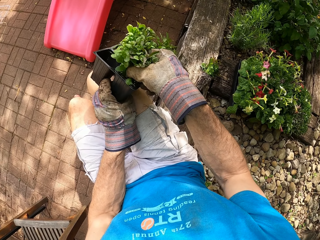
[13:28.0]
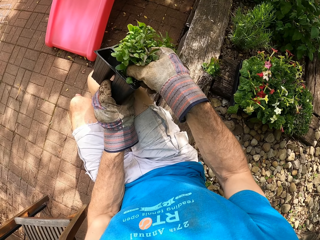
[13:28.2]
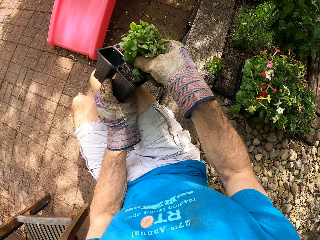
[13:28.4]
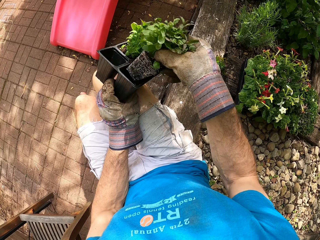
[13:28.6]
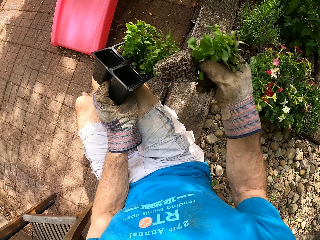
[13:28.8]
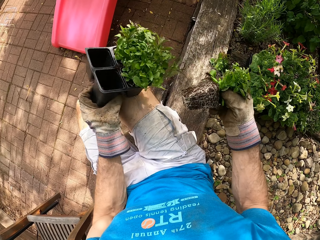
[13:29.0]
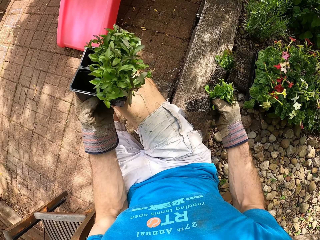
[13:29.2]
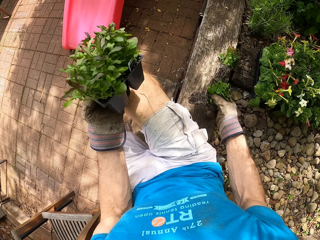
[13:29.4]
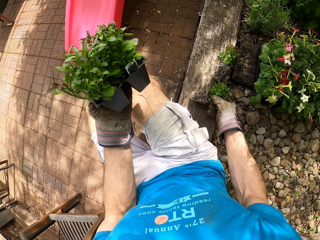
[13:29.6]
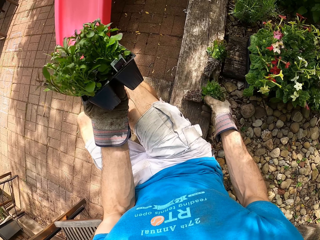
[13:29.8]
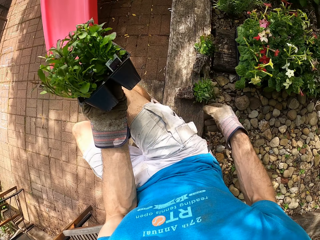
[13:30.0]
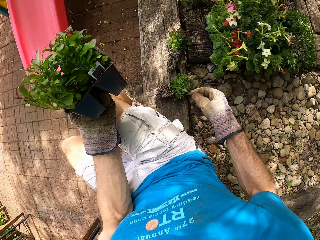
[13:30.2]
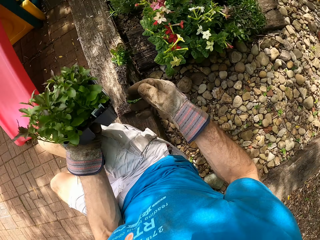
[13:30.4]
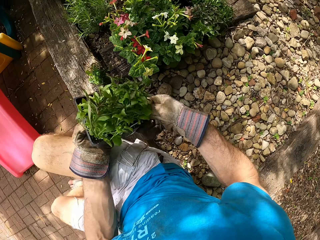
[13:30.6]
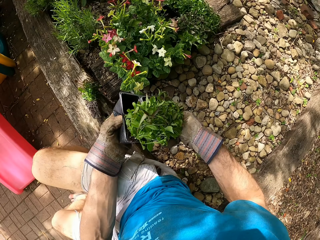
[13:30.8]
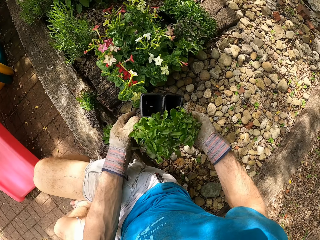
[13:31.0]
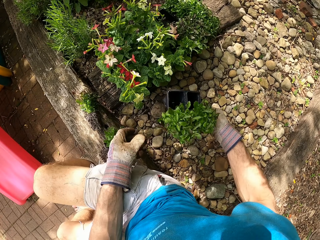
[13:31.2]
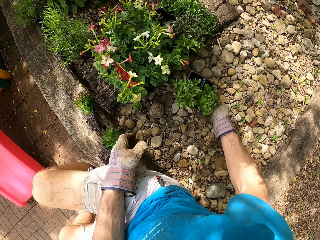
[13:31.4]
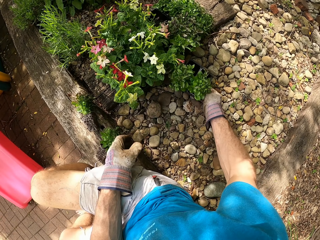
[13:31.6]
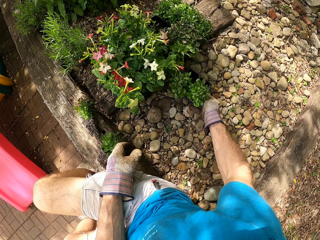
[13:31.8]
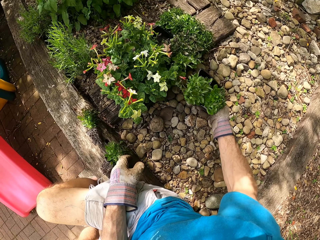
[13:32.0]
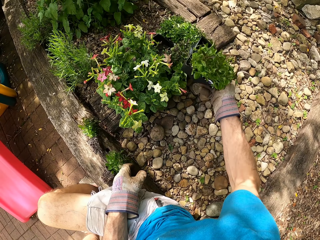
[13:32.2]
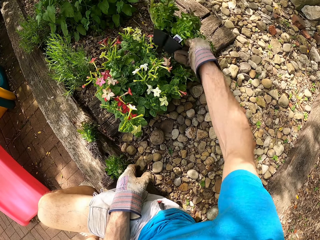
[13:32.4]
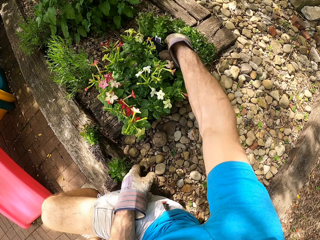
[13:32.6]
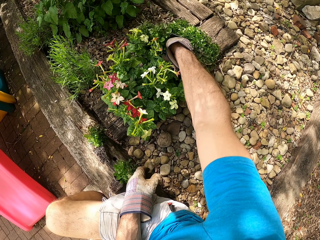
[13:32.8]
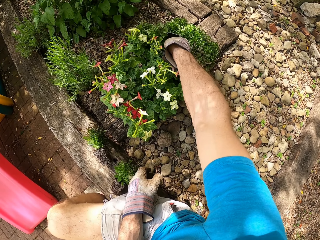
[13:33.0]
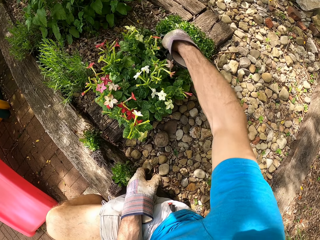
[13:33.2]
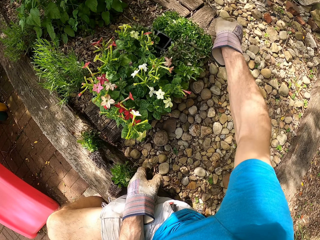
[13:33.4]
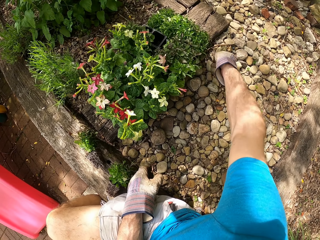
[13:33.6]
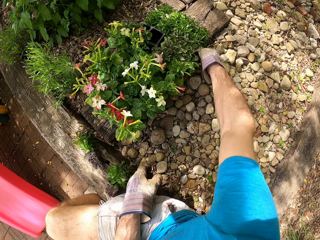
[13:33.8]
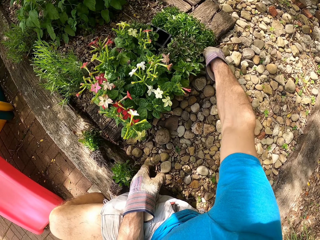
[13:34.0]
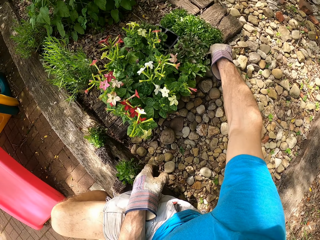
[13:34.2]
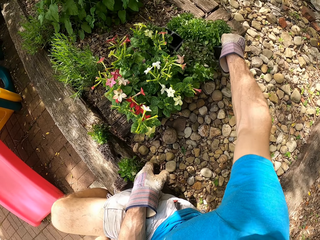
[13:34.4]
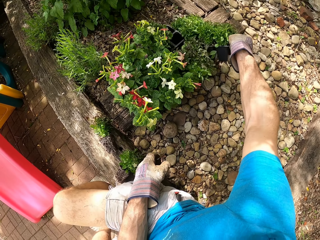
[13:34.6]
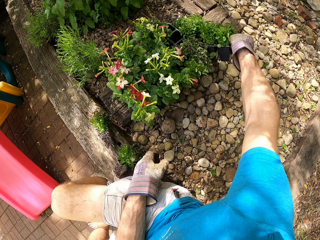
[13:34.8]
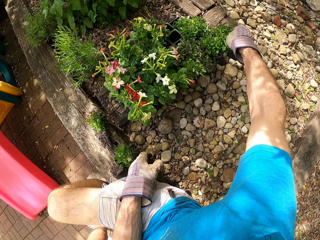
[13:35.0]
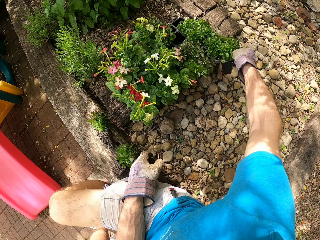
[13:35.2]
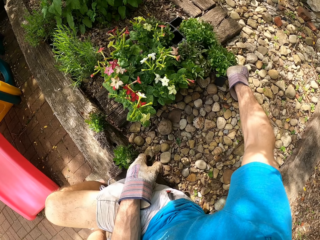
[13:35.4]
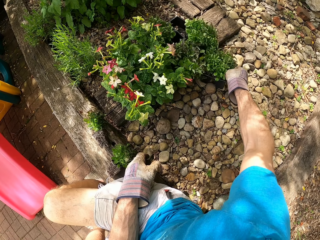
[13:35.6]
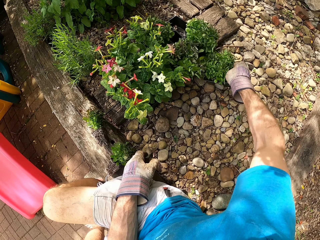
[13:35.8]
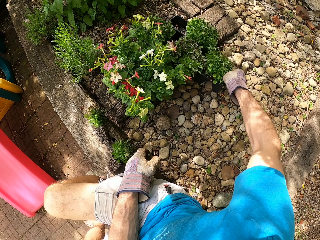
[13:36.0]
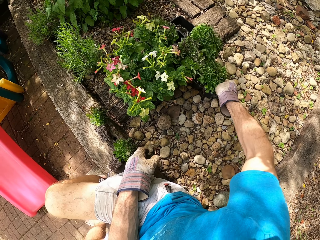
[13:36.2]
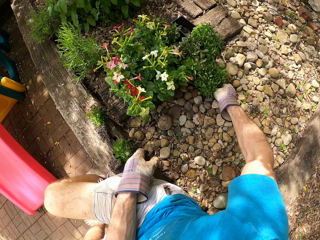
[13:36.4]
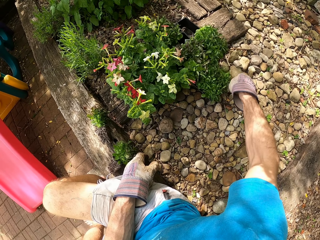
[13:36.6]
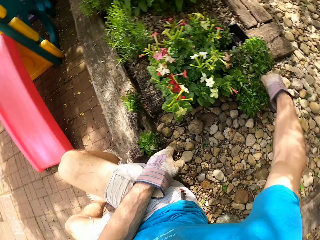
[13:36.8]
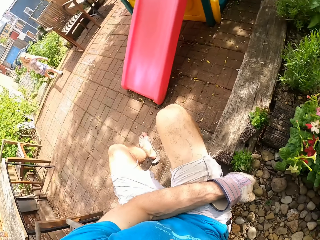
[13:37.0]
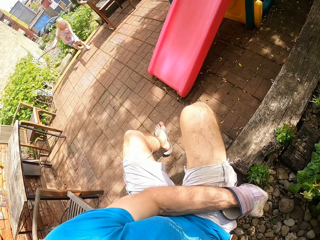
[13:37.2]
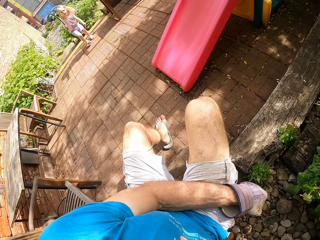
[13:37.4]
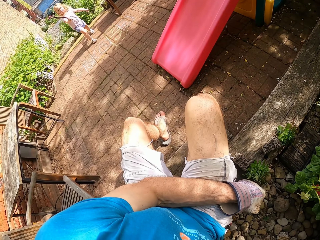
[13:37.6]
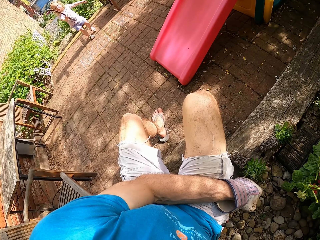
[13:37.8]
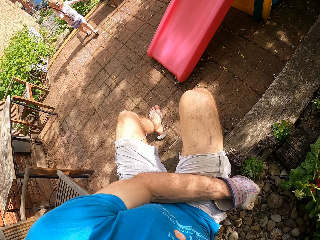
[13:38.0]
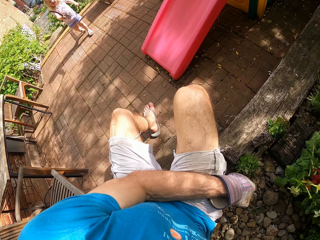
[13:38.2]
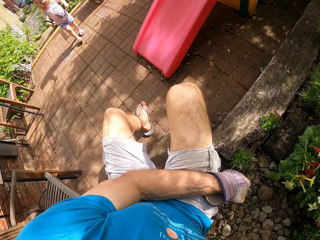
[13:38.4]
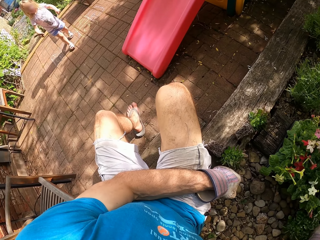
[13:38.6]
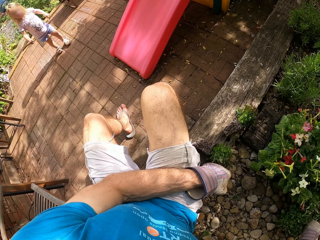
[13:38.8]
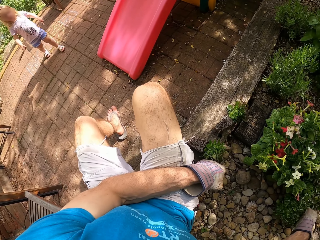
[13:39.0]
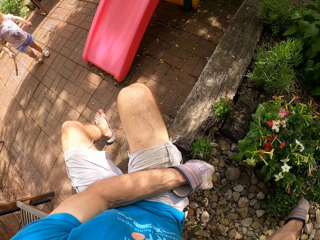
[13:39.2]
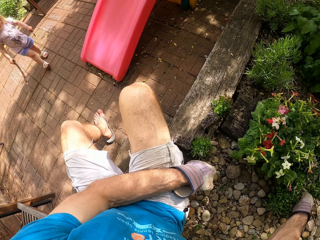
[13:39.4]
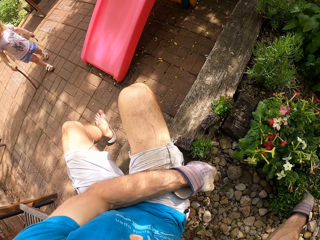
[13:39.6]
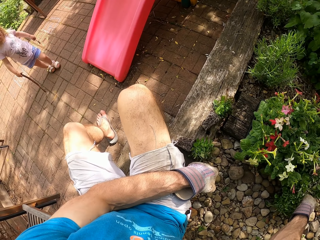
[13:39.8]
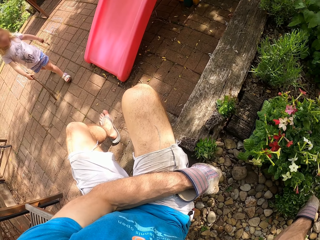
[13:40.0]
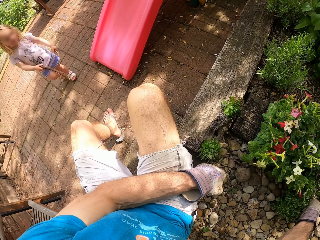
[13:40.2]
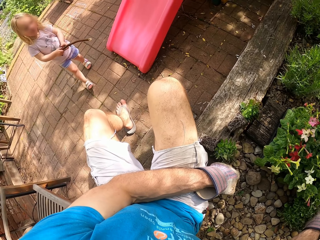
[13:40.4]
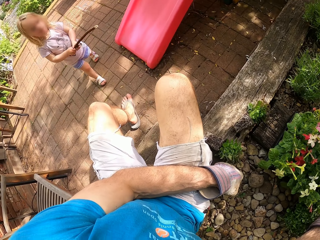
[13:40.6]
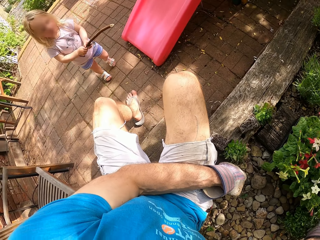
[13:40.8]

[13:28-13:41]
The camera wearer picks a plant from the plant pot. They put down the plant. They put the flower down again. They pick up the flower. They pull a plant pot. They put down the plant pot. They look at a baby.

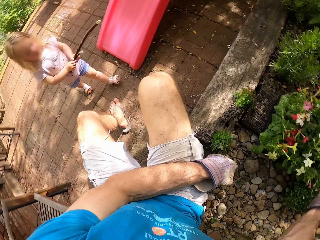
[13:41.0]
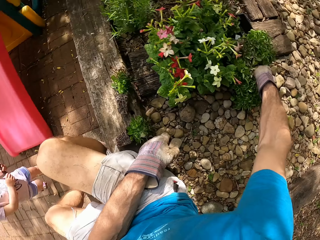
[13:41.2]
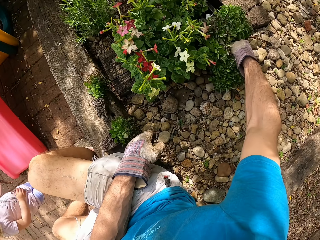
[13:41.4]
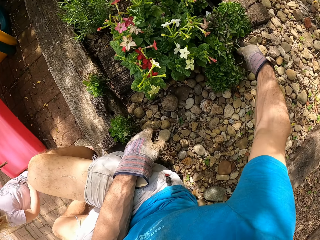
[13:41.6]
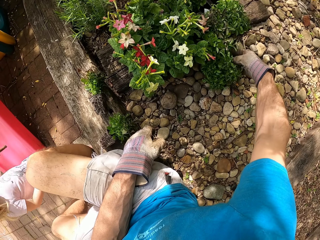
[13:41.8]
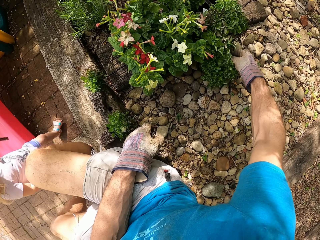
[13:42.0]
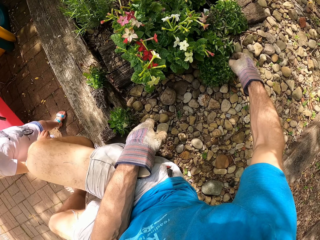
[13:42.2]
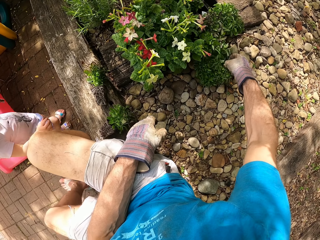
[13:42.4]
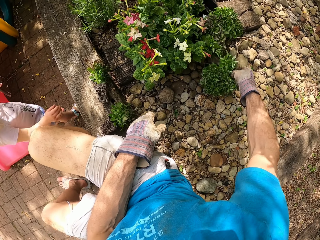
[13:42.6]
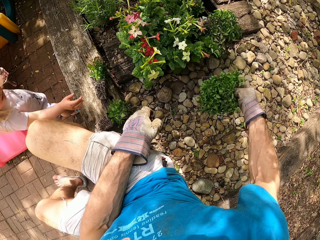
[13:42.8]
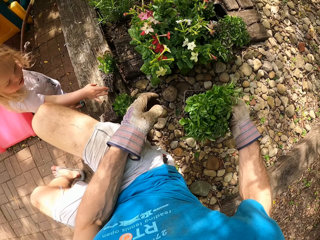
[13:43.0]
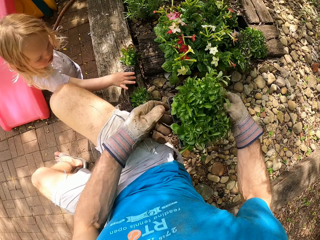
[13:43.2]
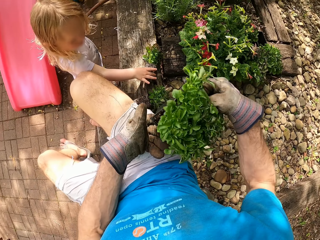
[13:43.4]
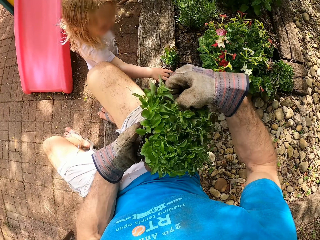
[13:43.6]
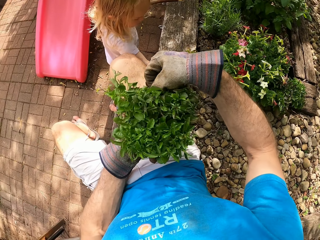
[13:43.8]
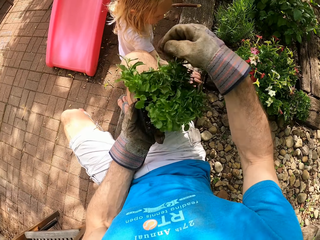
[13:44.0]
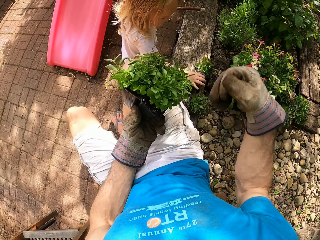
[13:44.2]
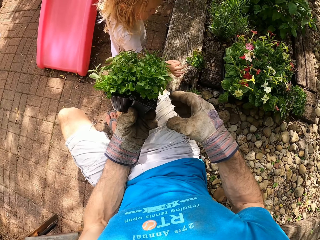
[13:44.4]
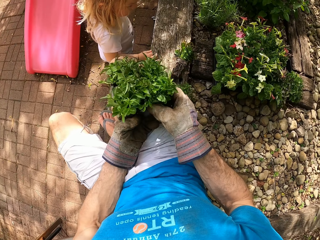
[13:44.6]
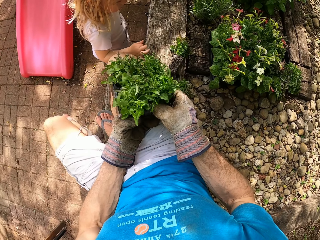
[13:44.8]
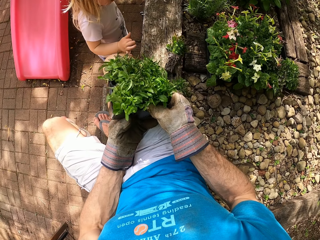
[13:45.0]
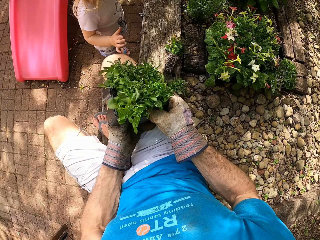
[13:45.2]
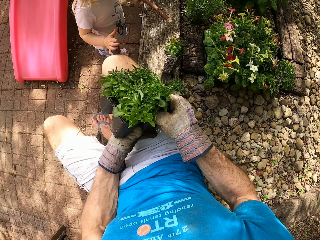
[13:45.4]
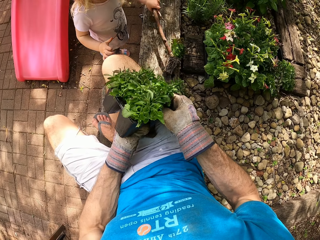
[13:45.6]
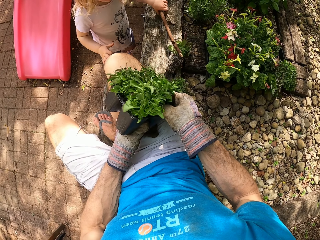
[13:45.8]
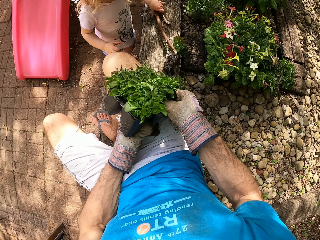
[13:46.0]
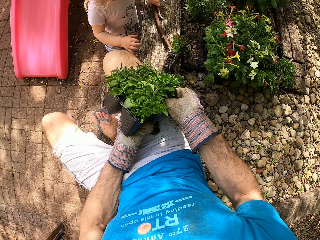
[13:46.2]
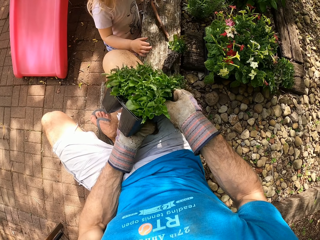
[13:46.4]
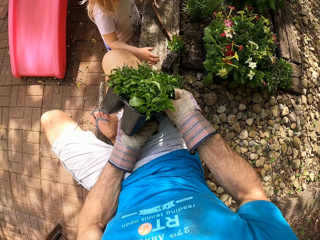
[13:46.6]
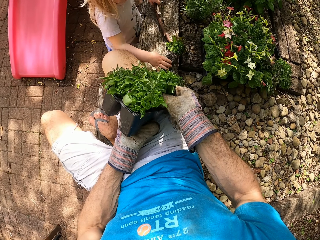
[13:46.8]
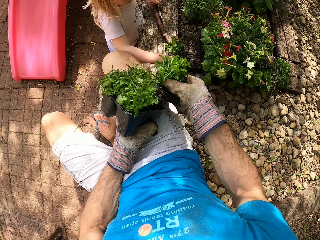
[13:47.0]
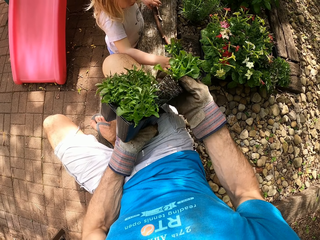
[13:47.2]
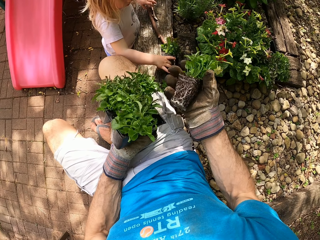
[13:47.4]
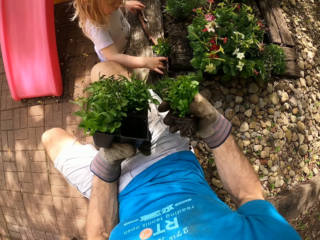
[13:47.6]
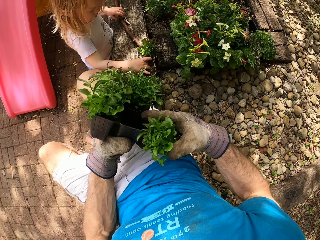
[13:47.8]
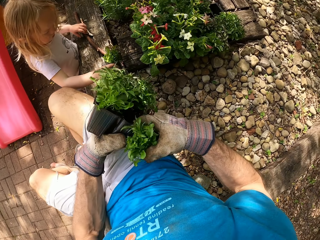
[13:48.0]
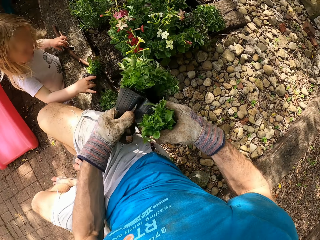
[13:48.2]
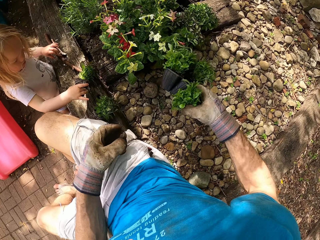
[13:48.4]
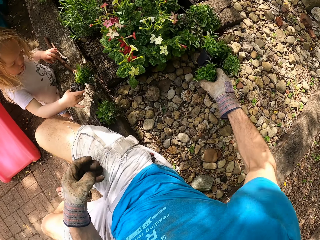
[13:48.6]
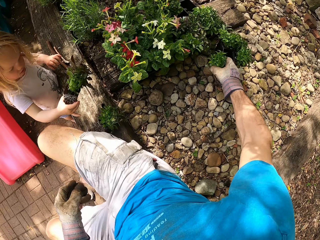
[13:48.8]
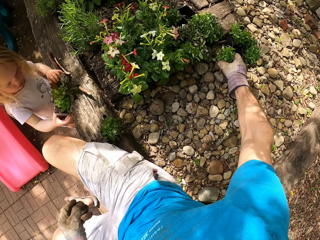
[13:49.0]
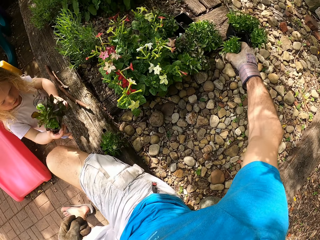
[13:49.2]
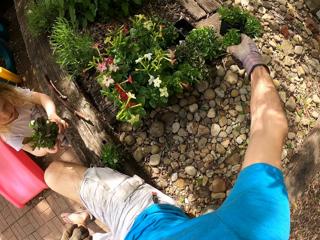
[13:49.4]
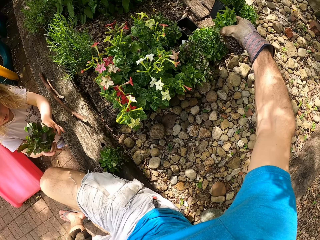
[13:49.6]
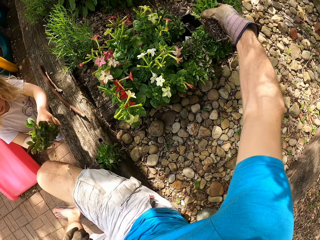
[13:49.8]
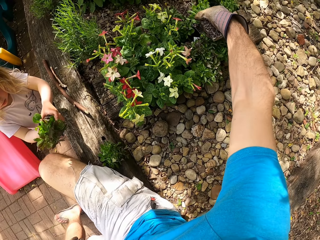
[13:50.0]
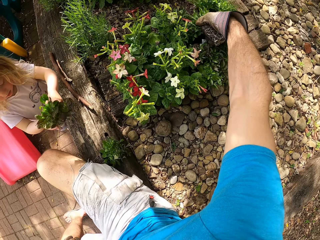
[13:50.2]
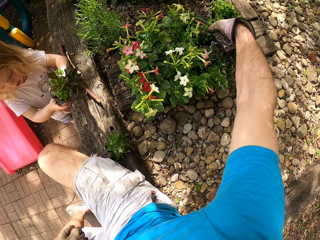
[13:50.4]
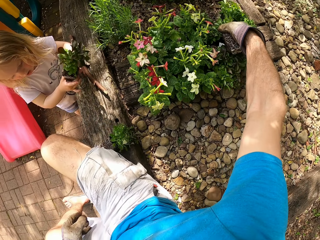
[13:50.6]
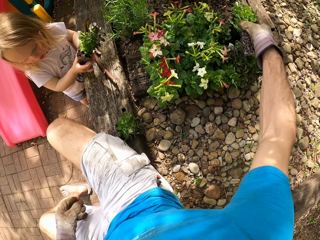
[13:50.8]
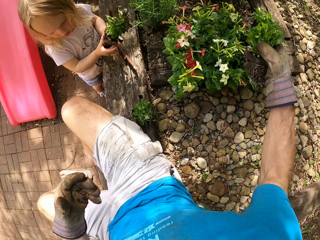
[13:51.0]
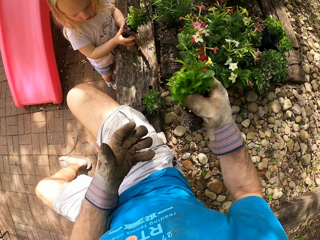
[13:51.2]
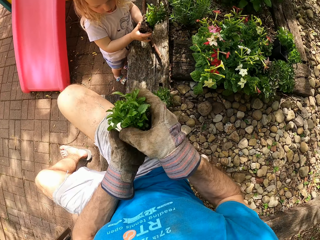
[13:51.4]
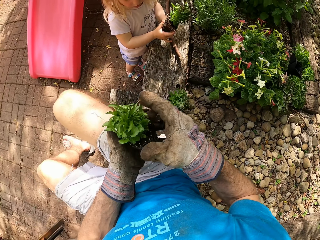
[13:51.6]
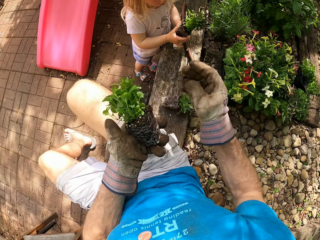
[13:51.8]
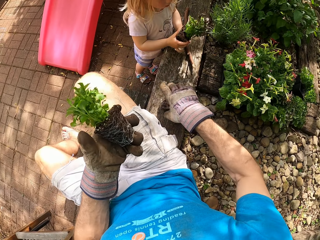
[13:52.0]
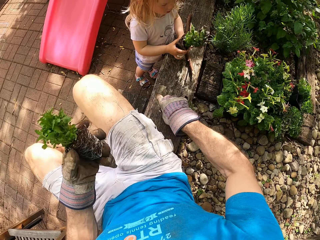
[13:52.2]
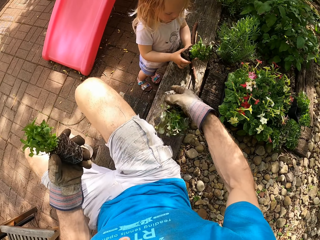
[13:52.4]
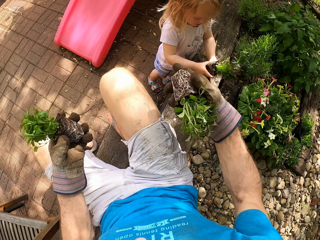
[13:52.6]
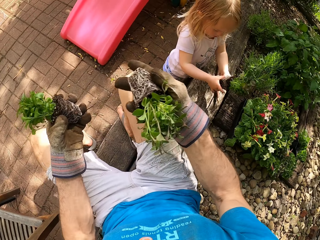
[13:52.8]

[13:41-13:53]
The camera wearer picks up the plant pot. They look at the plant pot. A person drops a stick. The camera wearer pulls a plant from the plant pot. They drop a seedling. The person picks up the seedling. The camera wearer puts down the plant pot. They pick up the seedling.
